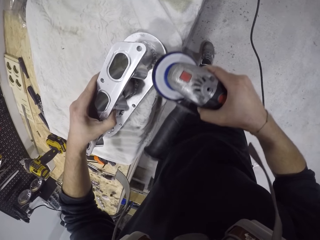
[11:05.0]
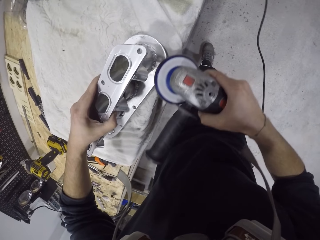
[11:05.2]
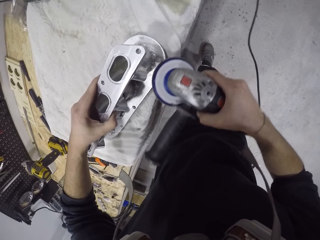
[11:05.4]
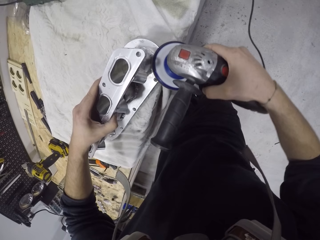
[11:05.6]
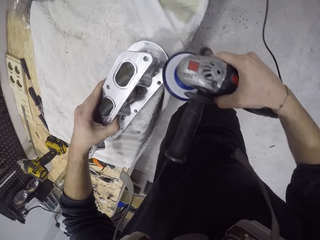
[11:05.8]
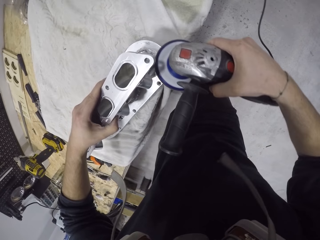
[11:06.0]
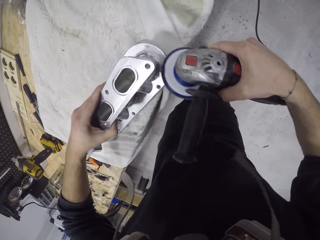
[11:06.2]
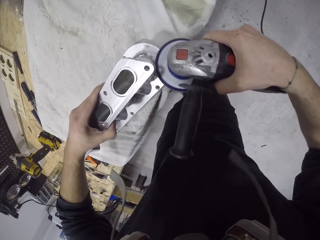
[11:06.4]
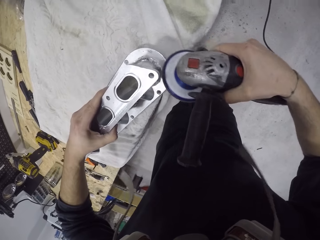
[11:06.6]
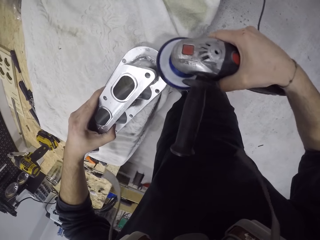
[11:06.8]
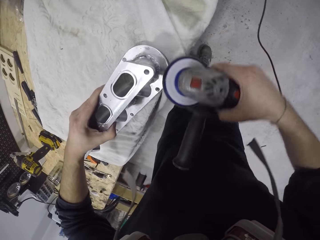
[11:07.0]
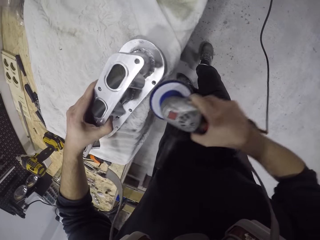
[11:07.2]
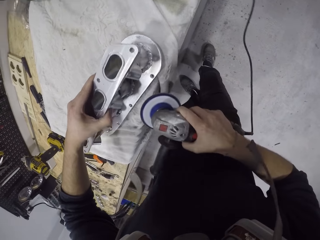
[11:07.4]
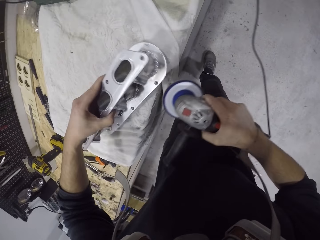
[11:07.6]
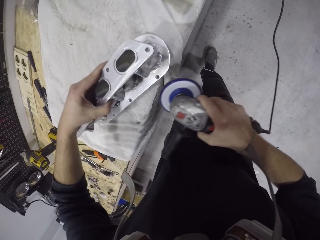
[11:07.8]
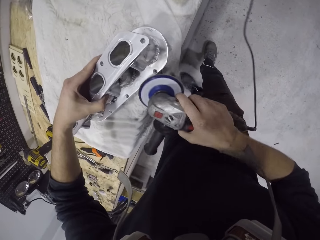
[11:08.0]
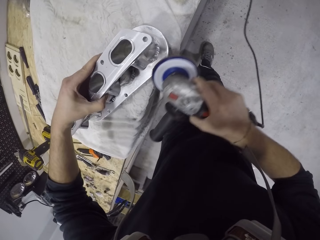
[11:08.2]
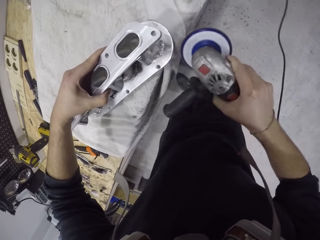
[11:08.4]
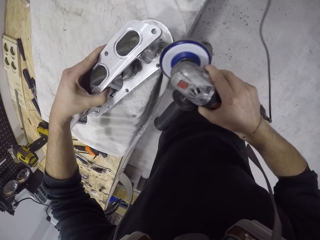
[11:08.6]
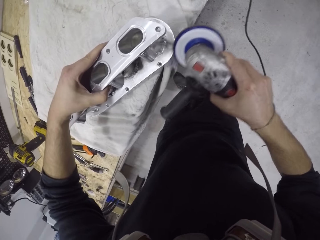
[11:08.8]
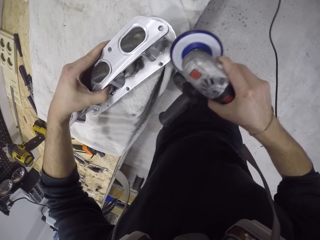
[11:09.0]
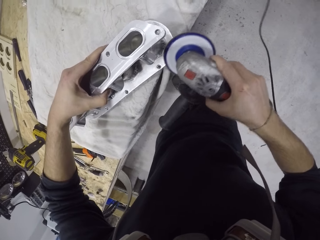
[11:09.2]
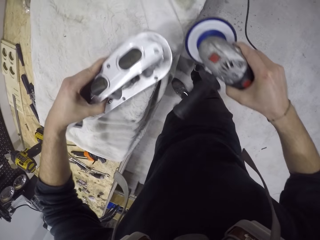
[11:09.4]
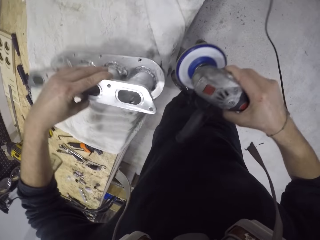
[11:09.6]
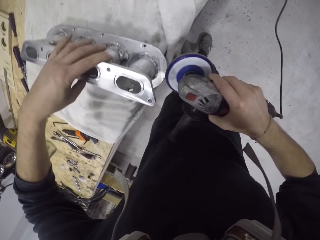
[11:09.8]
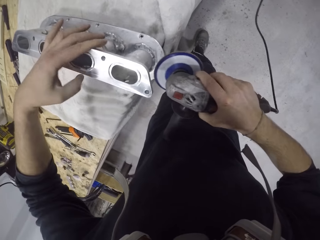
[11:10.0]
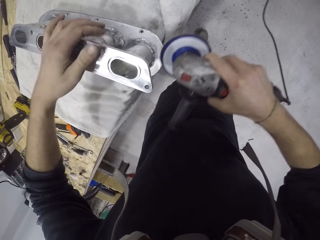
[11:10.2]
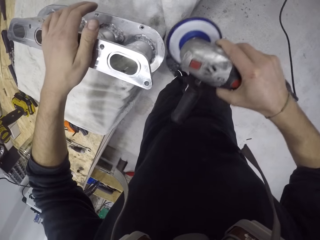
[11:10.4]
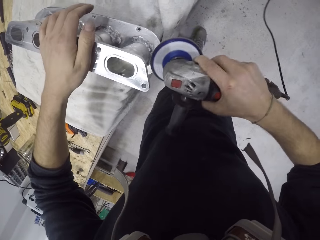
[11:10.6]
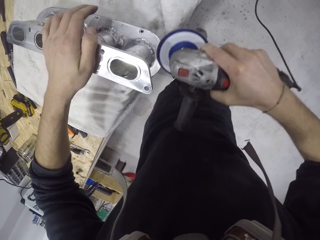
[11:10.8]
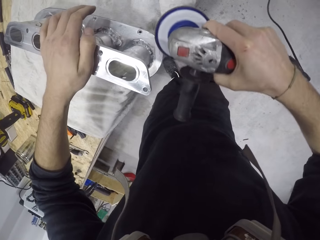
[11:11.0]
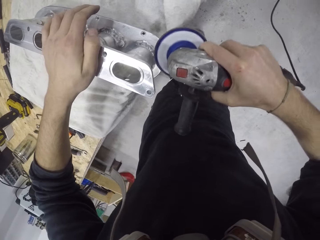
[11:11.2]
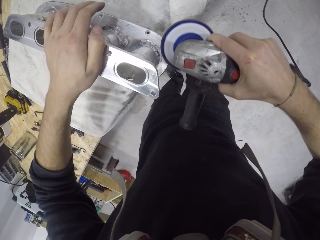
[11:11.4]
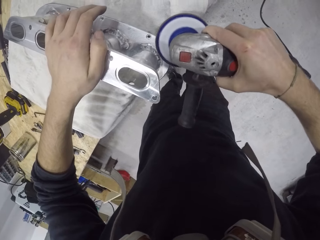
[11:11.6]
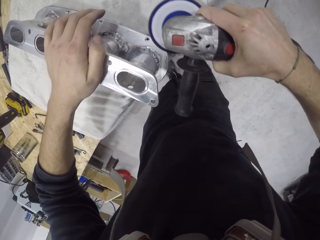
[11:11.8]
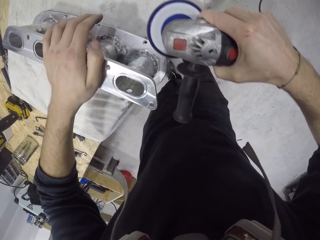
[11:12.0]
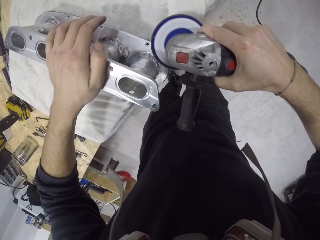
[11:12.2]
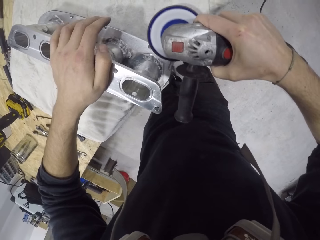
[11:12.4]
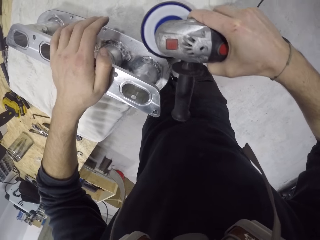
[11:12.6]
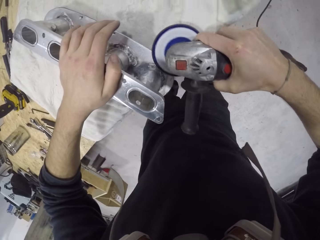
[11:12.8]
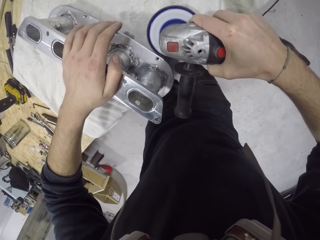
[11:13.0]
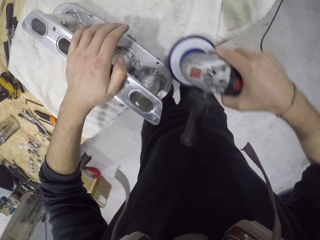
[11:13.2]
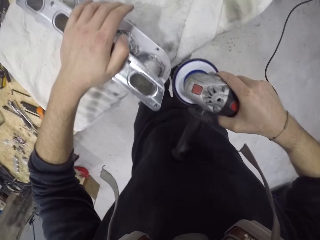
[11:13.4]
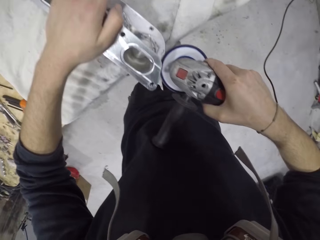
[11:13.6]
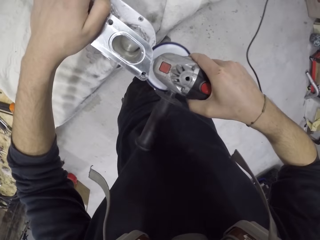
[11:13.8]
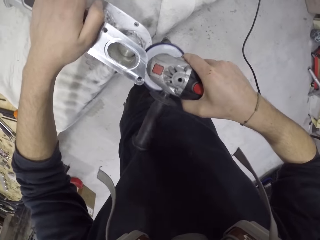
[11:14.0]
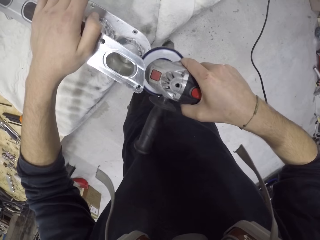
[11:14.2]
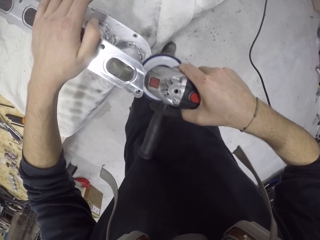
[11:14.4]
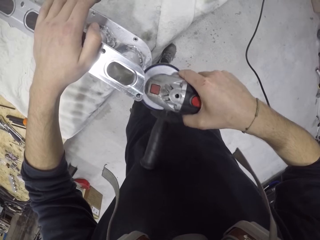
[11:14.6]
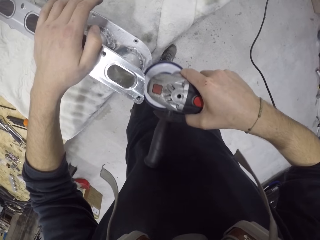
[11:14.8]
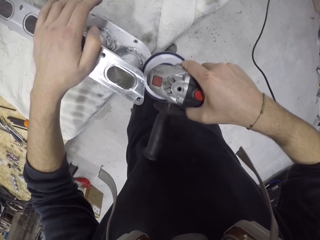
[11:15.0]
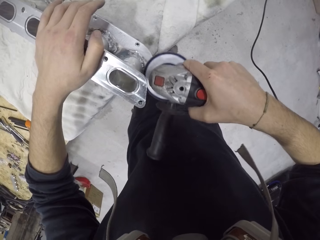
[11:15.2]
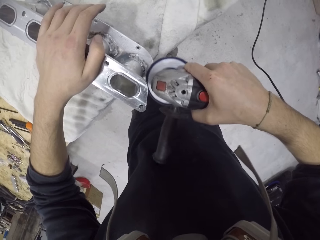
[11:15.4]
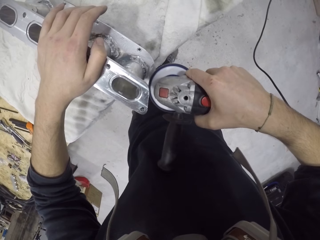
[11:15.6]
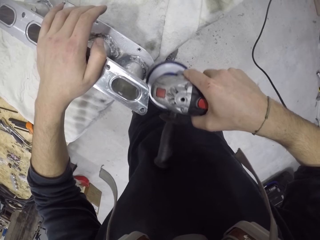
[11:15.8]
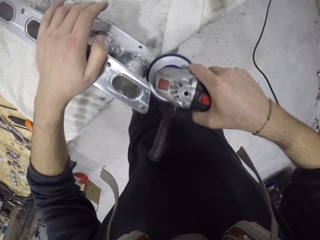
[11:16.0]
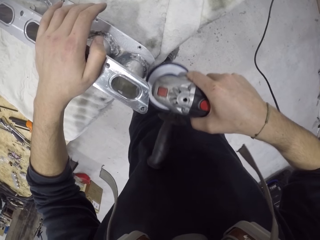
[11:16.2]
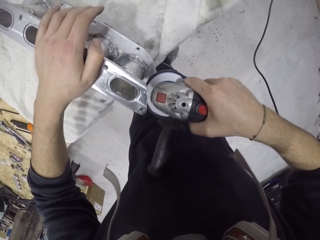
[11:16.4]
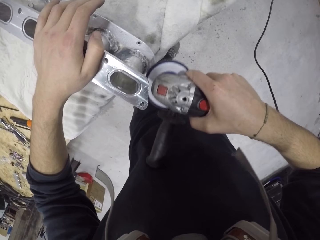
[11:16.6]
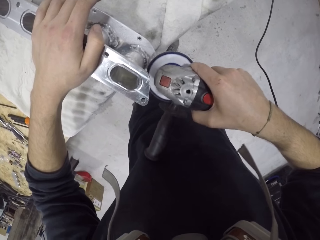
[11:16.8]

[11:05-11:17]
The camera wearer moves the inlet manifold on the table with his left hand. He smoothens the inlet manifold on the table with the angle grinder with his right hand. He moves the inlet manifold on the table with his left hand. He smoothens the inlet manifold on the table with the angle grinder with his right hand. He places his left hand on the inlet manifold on the table.

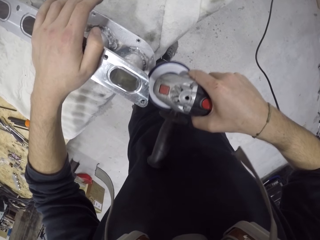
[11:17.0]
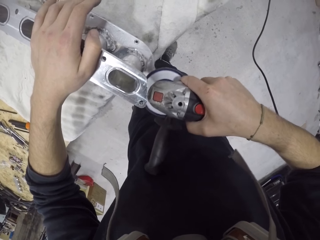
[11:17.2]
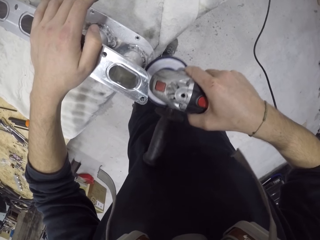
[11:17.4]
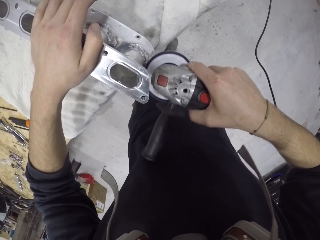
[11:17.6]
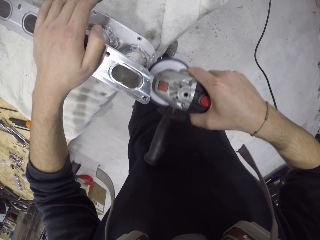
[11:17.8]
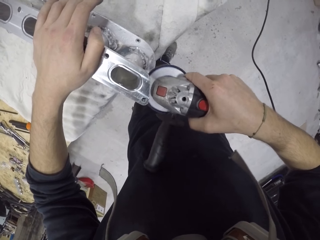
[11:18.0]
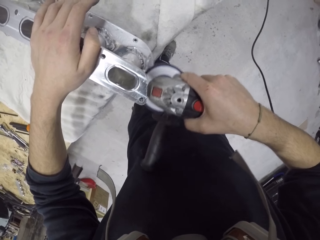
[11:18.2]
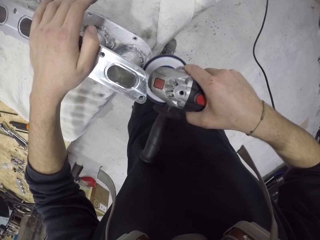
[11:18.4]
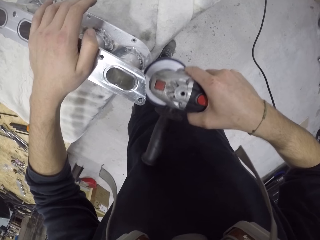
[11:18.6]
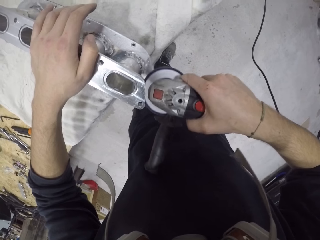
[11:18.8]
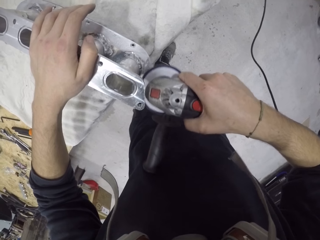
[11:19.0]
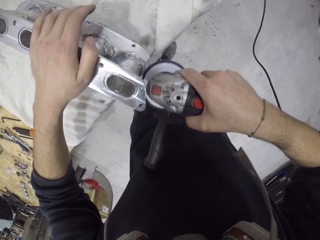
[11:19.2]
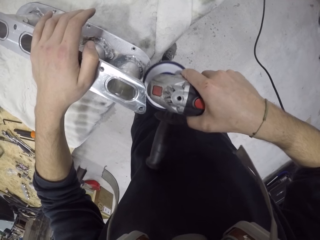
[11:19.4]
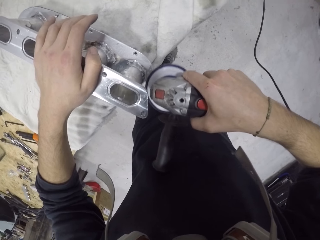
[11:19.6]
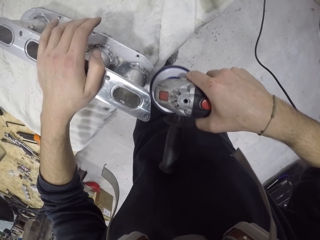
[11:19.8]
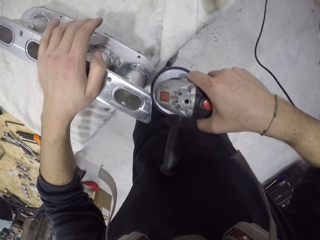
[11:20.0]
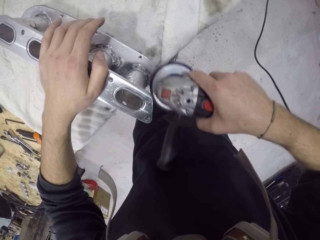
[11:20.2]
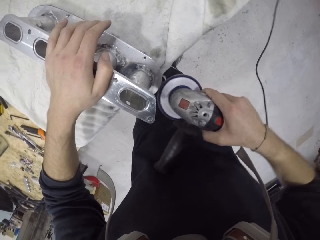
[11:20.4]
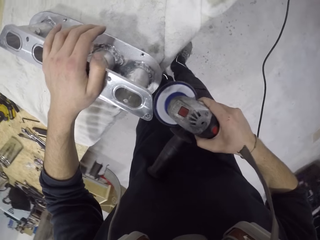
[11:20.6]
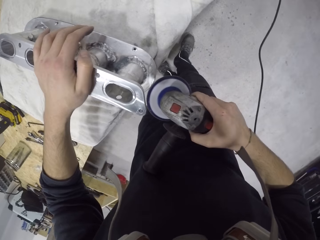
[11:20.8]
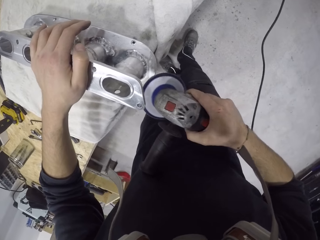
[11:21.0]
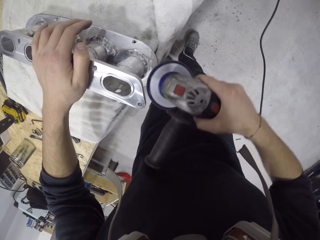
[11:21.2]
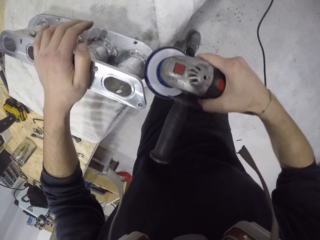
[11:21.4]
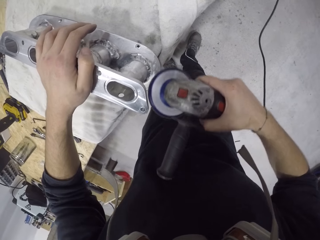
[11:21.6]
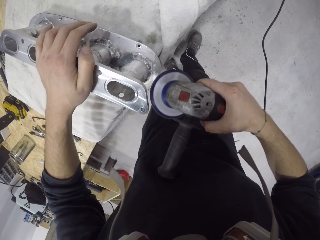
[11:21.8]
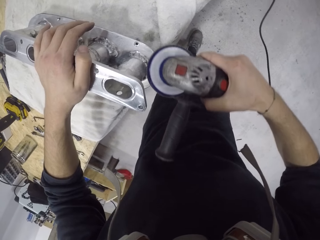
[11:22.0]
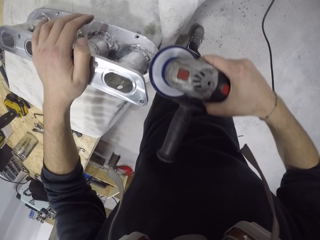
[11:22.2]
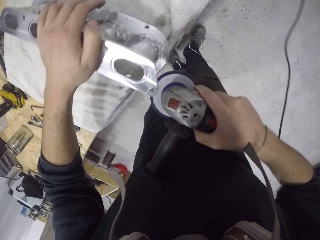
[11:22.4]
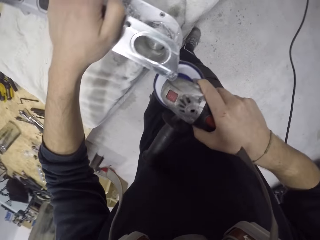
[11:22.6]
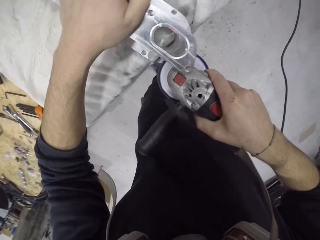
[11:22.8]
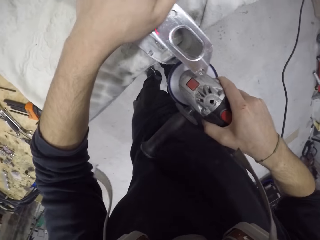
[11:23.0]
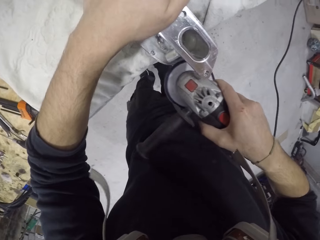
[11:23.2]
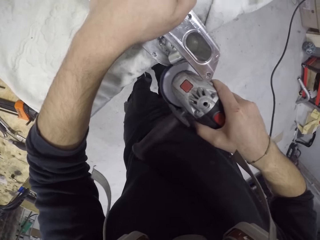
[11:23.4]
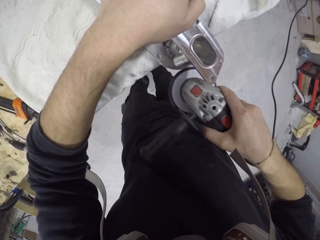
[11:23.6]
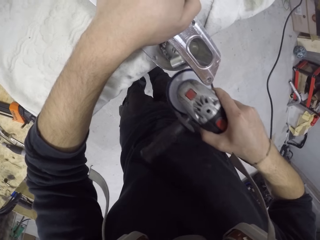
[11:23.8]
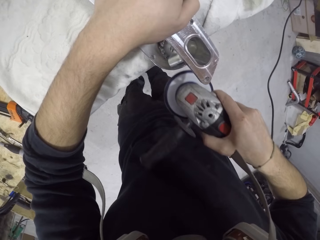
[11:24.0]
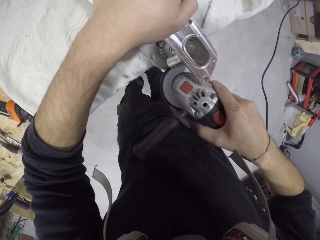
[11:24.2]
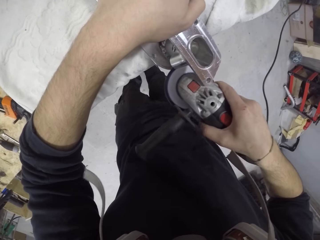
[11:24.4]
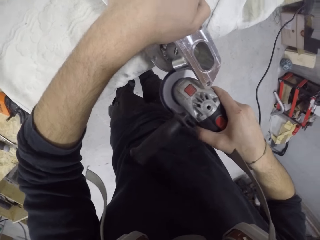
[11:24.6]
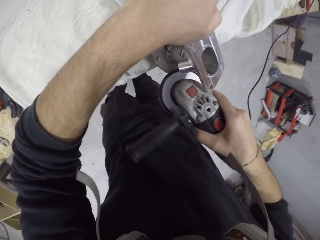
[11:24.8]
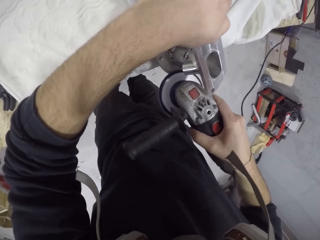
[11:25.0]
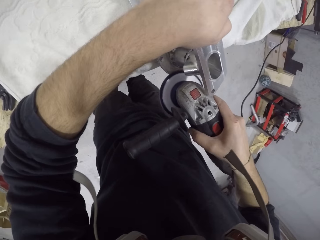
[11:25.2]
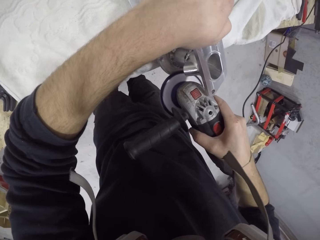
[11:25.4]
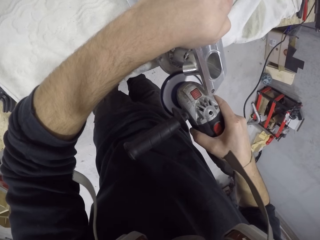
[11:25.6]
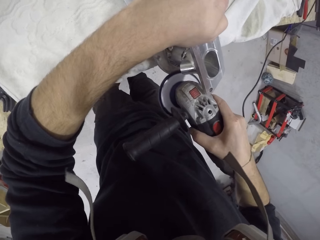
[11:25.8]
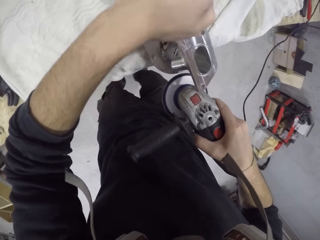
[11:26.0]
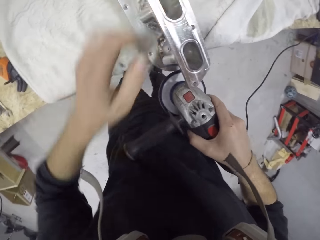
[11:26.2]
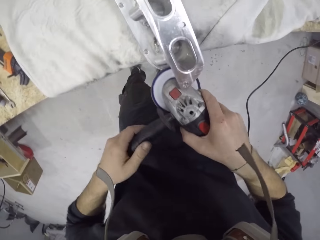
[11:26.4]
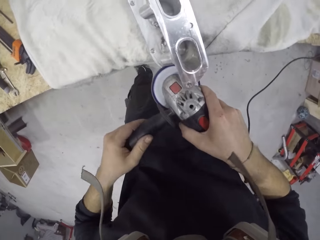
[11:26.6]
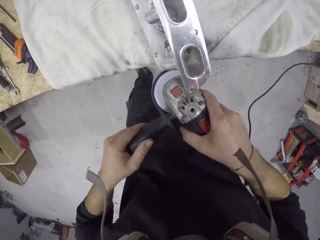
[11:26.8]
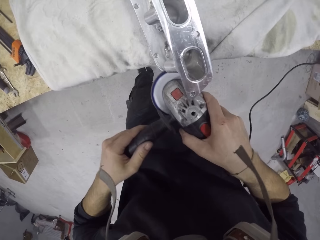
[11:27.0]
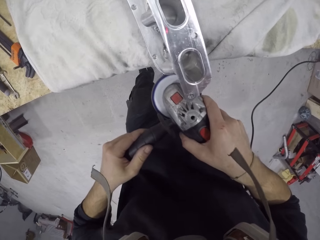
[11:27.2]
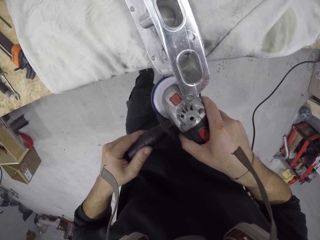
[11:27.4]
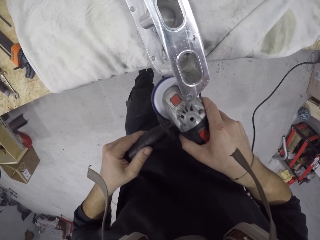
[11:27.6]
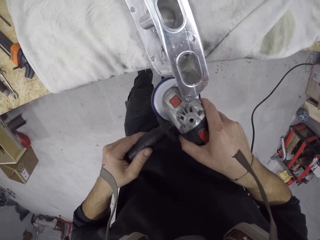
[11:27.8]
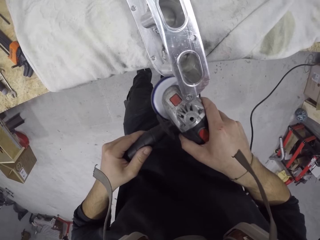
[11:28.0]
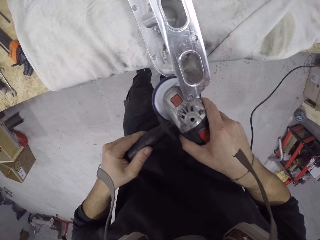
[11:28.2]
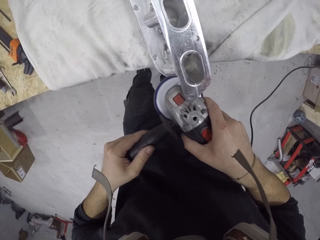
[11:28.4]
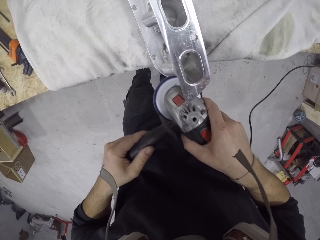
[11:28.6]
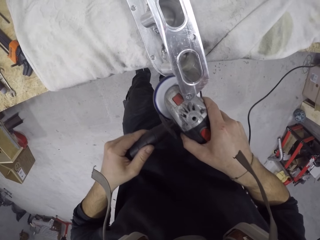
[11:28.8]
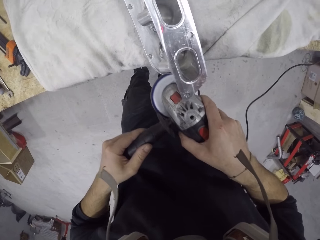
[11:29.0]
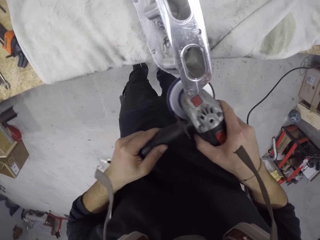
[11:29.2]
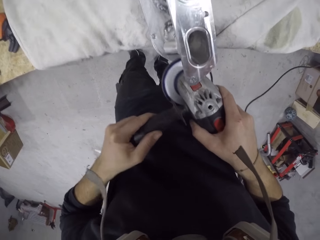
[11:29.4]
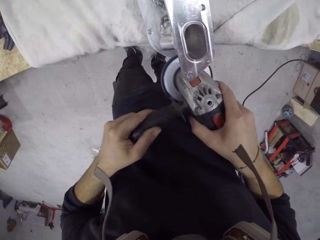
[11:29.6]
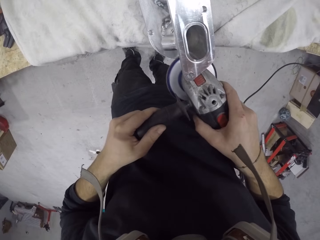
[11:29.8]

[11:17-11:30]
The camera wearer smoothens the inlet manifold on the table with the angle grinder with both hands.
